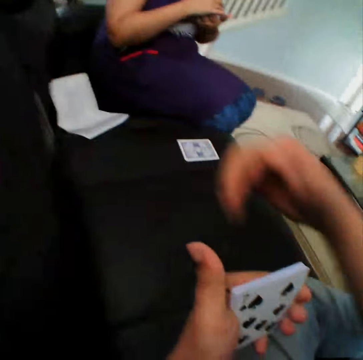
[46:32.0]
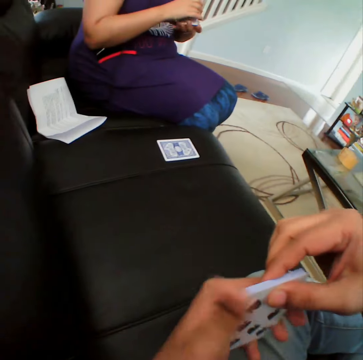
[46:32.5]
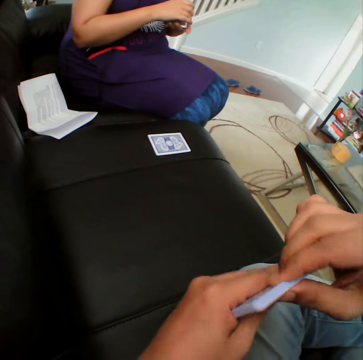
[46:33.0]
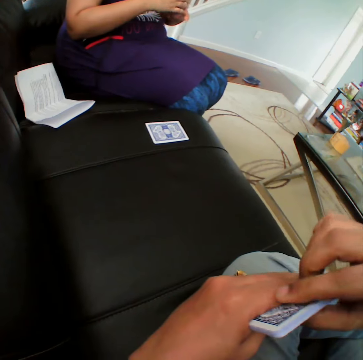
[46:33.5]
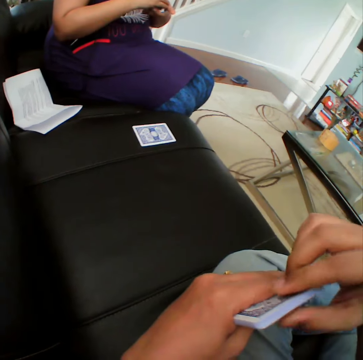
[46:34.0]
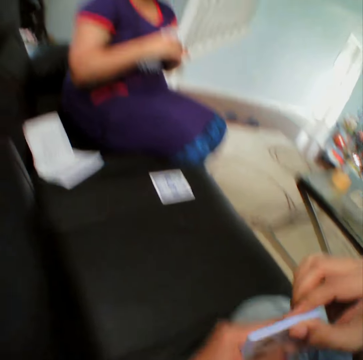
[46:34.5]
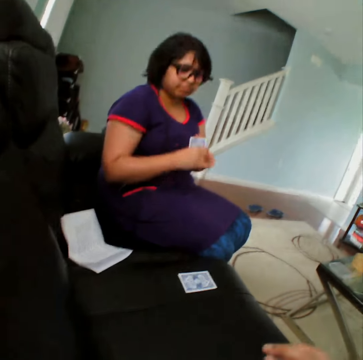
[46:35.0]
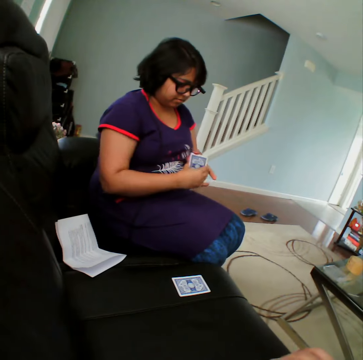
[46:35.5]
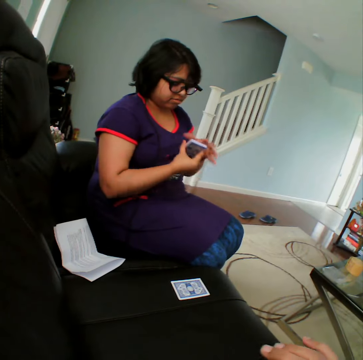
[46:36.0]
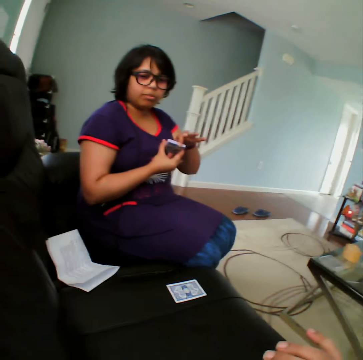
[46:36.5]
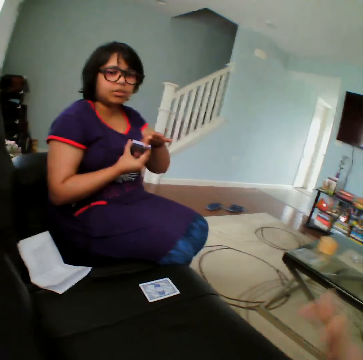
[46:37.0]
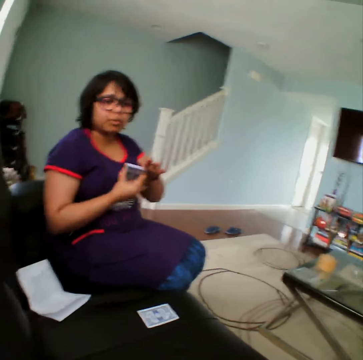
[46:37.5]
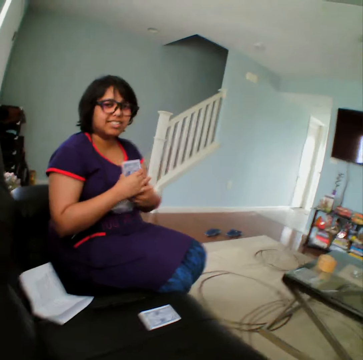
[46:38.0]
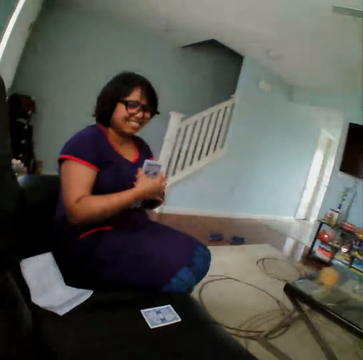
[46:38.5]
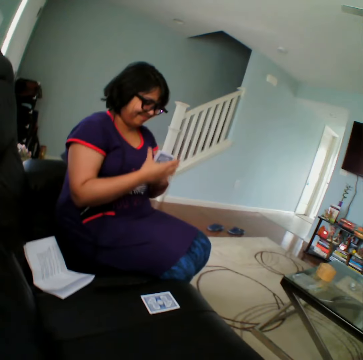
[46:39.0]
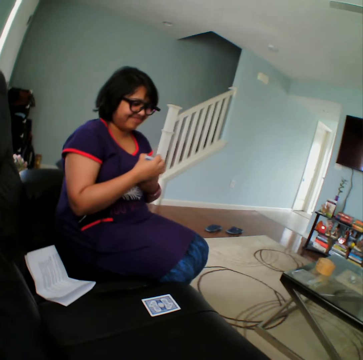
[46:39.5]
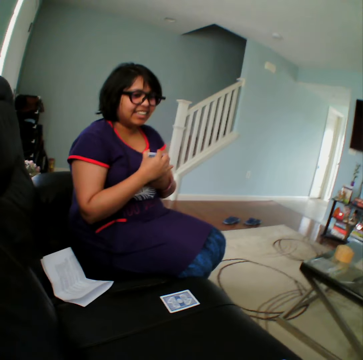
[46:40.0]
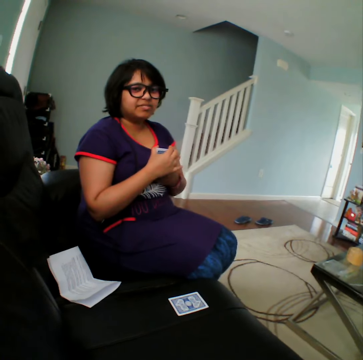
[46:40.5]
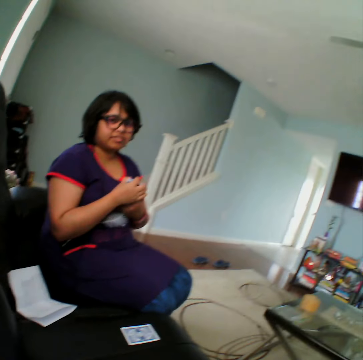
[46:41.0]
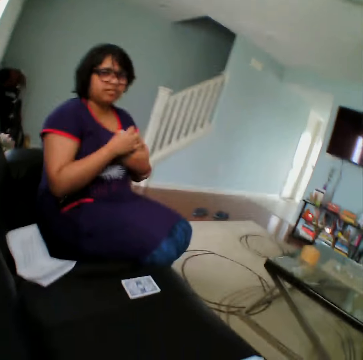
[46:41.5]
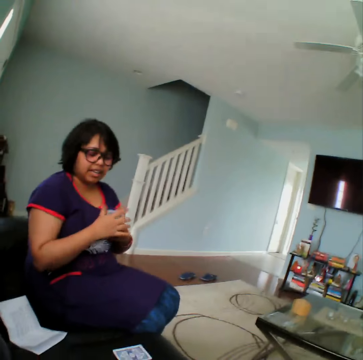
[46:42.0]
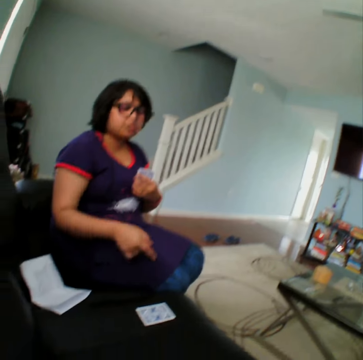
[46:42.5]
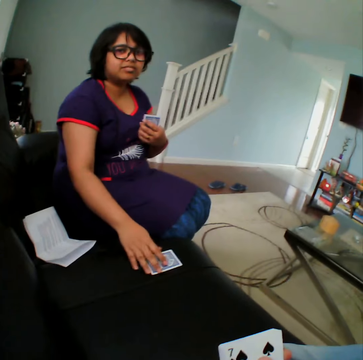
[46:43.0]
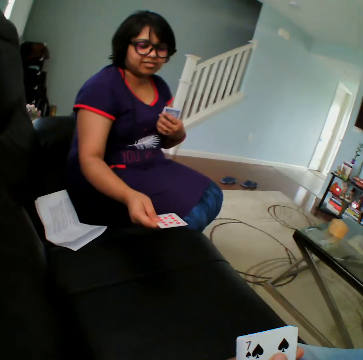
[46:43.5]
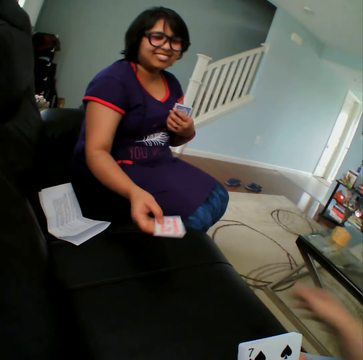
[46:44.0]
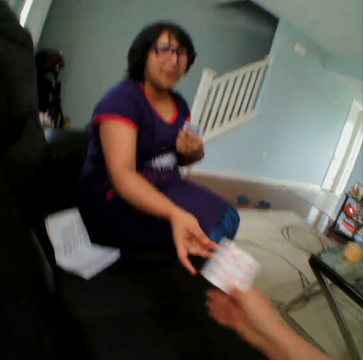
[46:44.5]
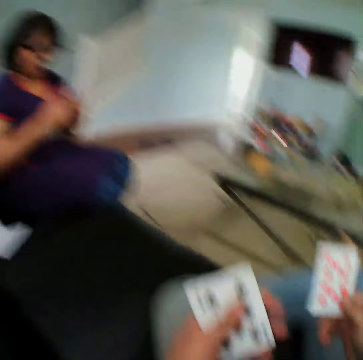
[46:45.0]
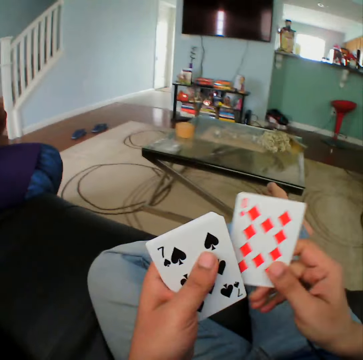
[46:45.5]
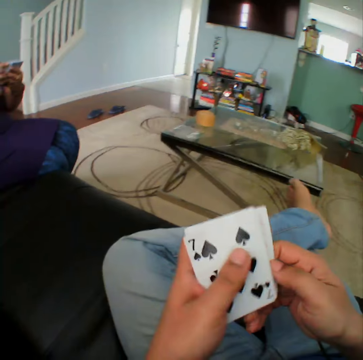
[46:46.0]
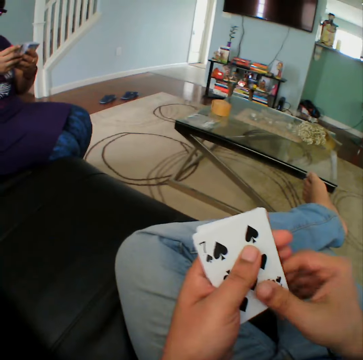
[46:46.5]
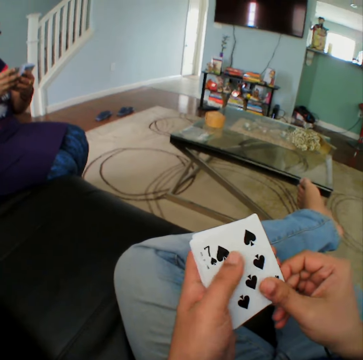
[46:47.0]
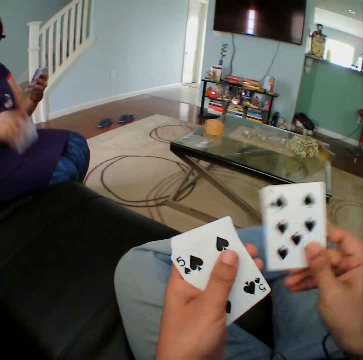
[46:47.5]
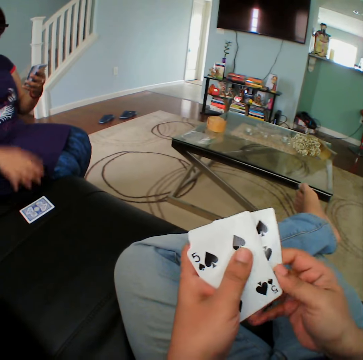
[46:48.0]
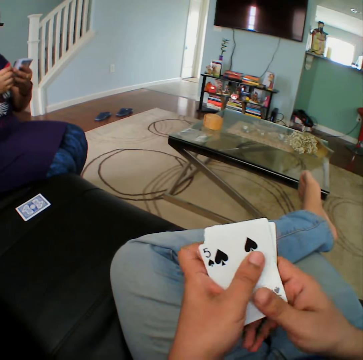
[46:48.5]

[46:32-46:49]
The camera wearer inspects the cards on his hands. He stares at the woman. The woman talks to the camera wearer. The camera wearer stares at the woman. He talks to the woman. The woman gives a card to the camera wearer. The woman picks a card from the sofa. The camera wearer picks a card from the woman. He inspects the cards on his hands. The woman puts a card on the couch.

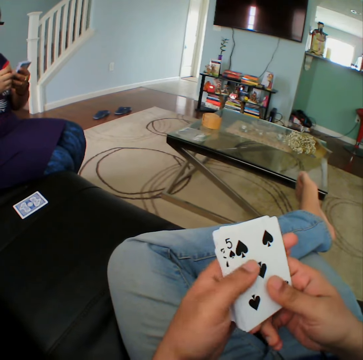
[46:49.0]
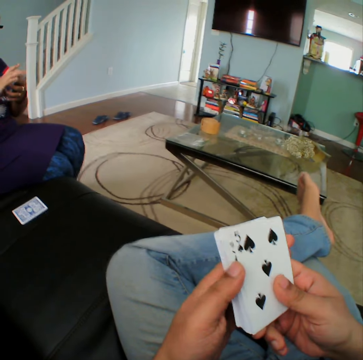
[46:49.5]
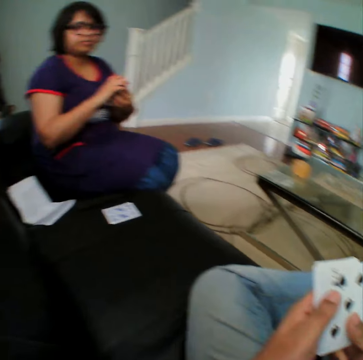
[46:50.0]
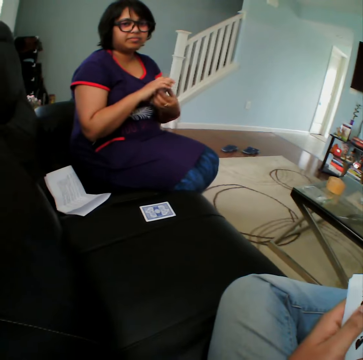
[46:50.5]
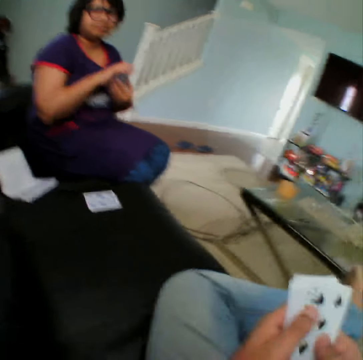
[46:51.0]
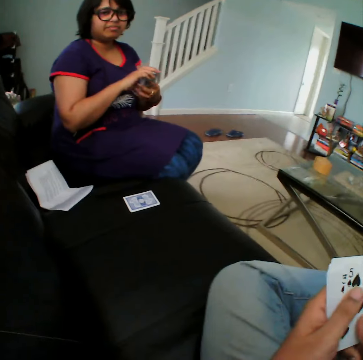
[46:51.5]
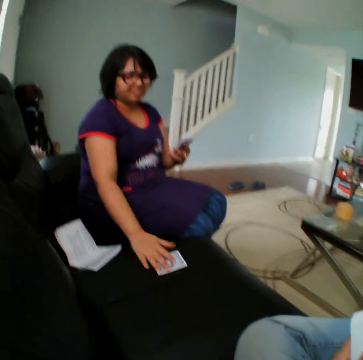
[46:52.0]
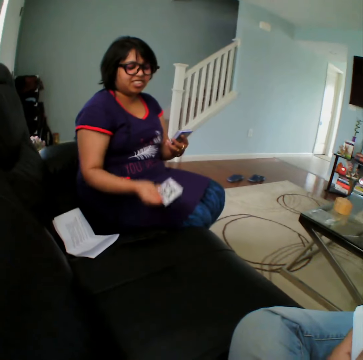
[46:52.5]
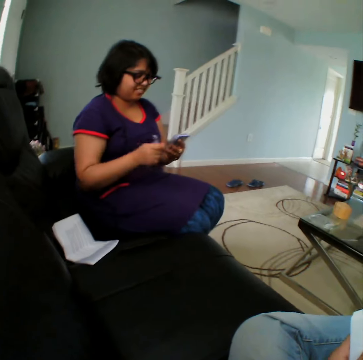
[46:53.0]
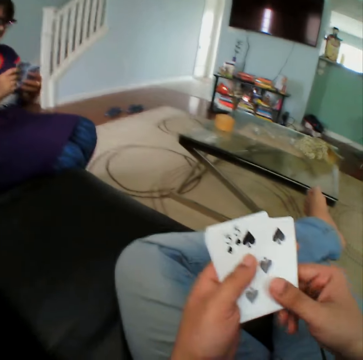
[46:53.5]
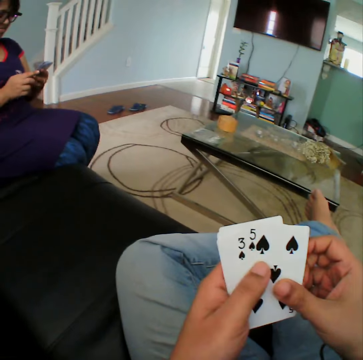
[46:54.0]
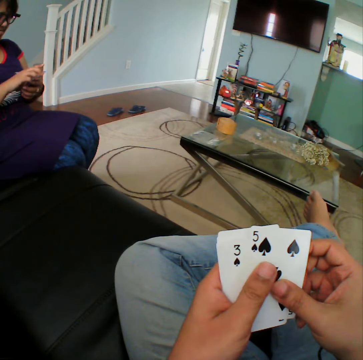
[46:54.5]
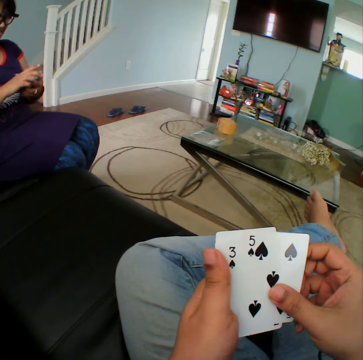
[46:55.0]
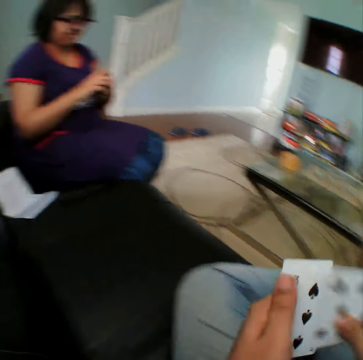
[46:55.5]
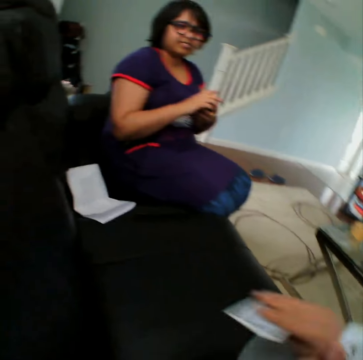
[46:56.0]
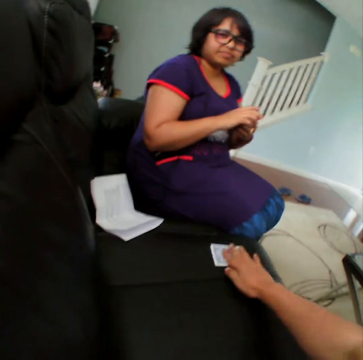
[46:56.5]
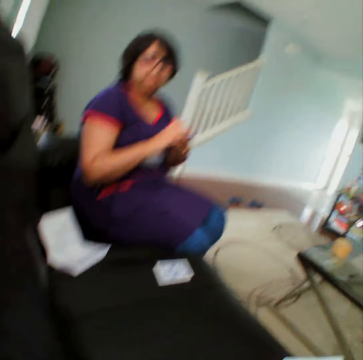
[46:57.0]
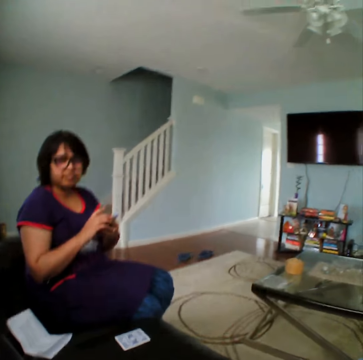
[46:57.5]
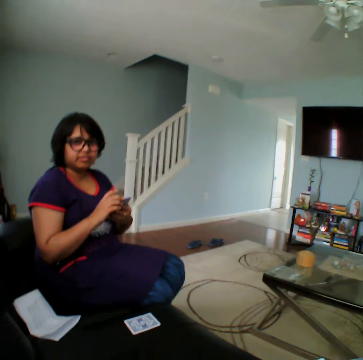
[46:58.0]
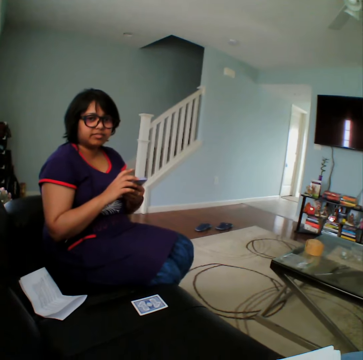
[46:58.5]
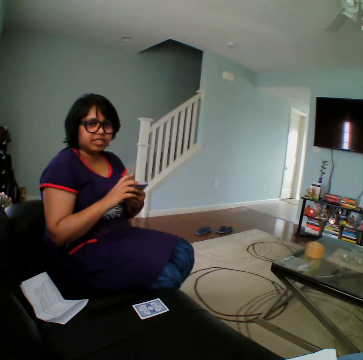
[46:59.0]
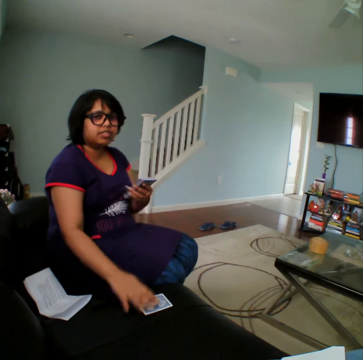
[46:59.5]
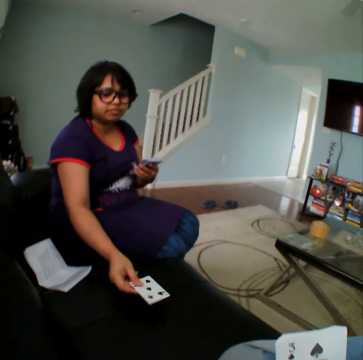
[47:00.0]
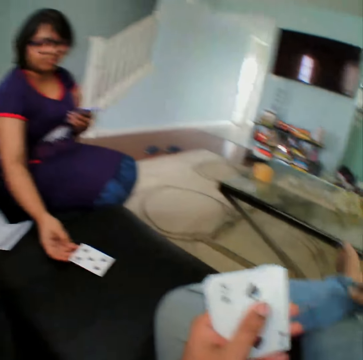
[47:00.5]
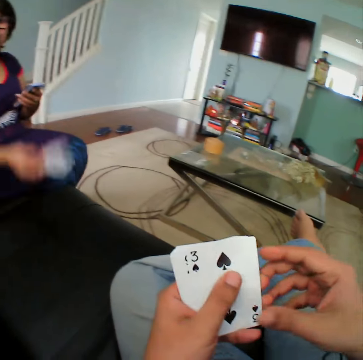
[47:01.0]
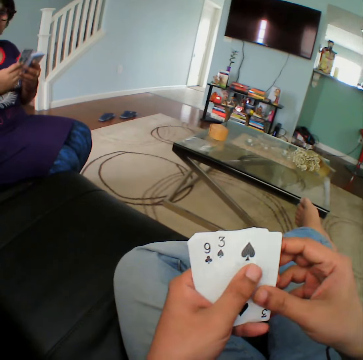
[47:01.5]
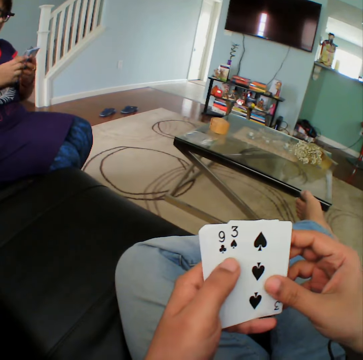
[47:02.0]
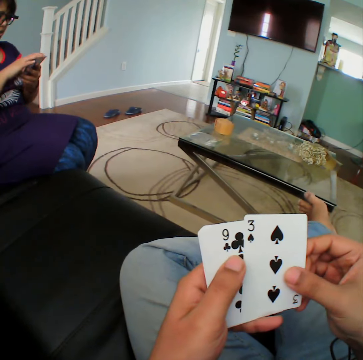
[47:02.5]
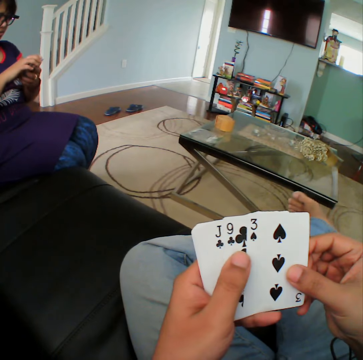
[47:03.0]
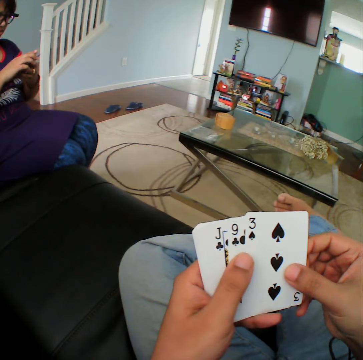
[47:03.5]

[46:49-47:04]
The camera wearer stares at the woman. The woman picks a card from the sofa. The camera wearer inspects the cards on his hands. He places a card on the sofa. He stares at the woman. The woman picks a card from the sofa. The camera wearer inspects the cards on his hands.

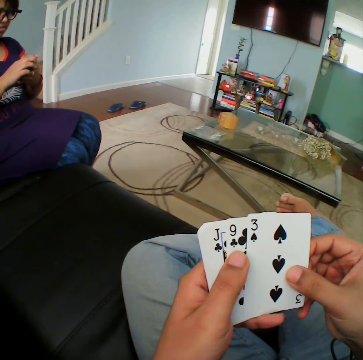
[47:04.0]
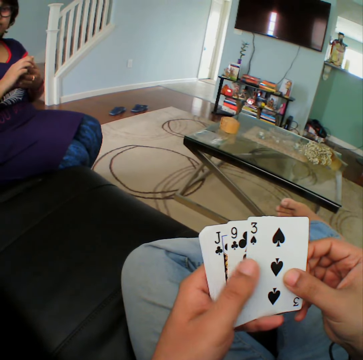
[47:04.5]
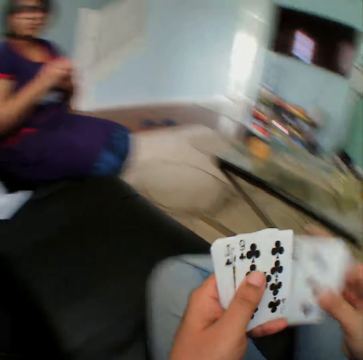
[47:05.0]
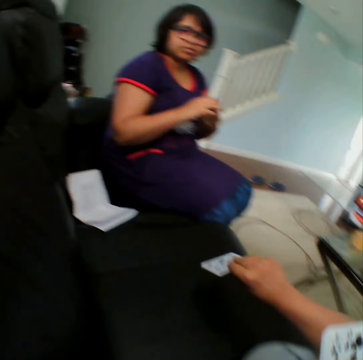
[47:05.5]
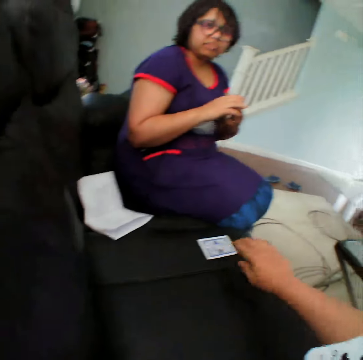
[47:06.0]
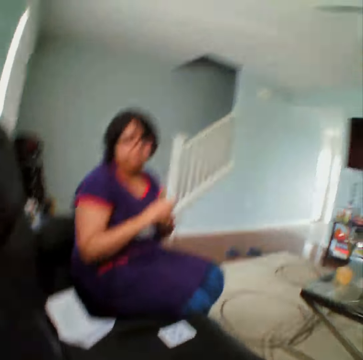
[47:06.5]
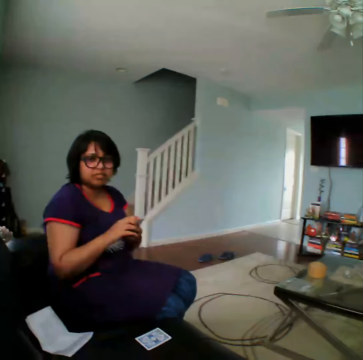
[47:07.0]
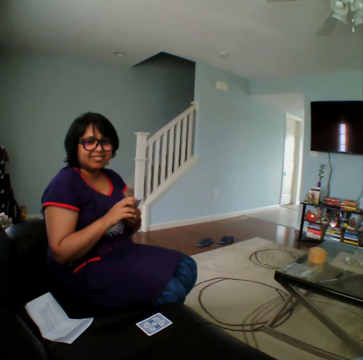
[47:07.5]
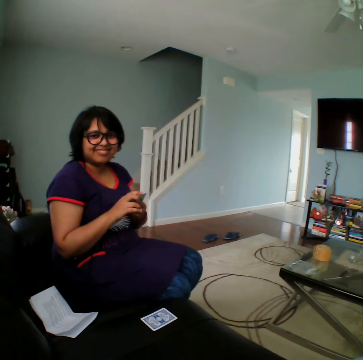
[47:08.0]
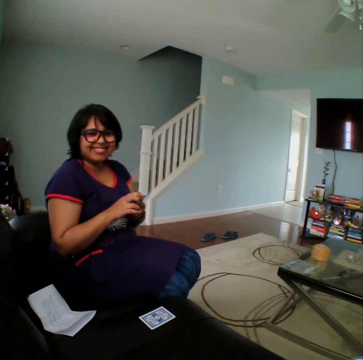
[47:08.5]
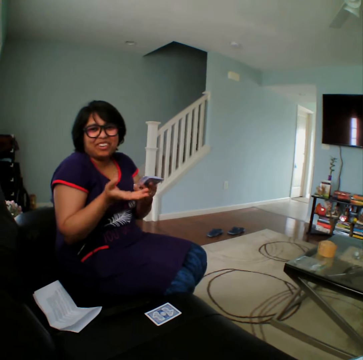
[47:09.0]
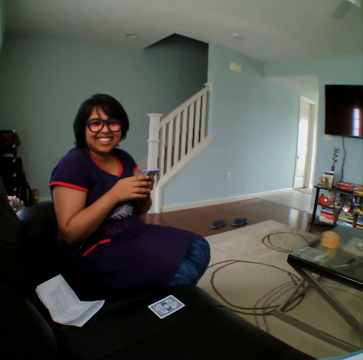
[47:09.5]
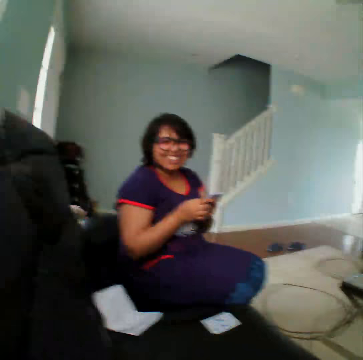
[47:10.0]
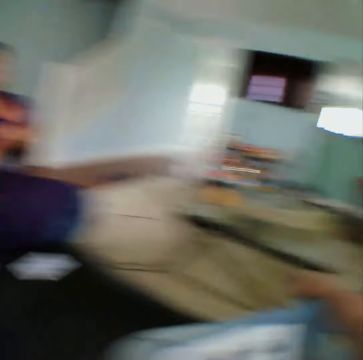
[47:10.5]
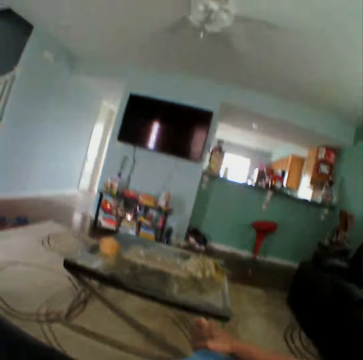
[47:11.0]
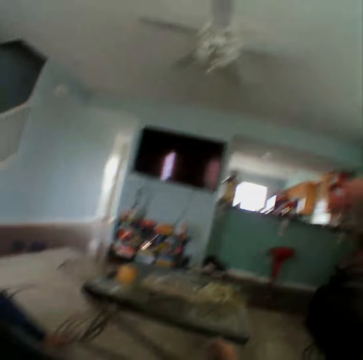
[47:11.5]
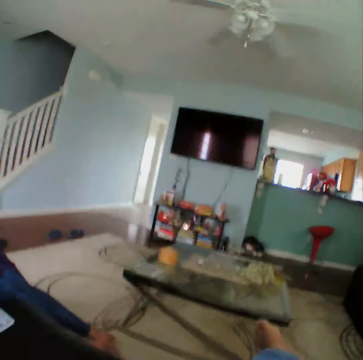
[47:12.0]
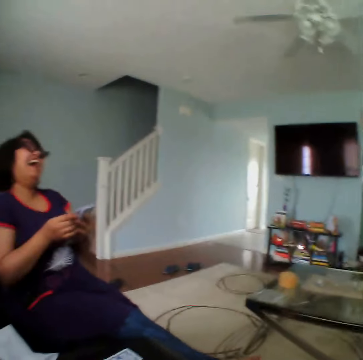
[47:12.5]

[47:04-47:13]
The camera wearer places a card on the sofa. They stare at a woman. They look around the apartment.
